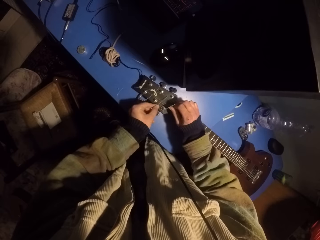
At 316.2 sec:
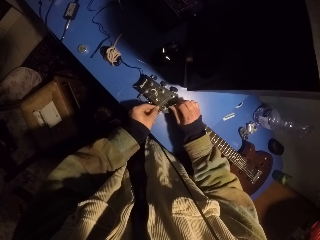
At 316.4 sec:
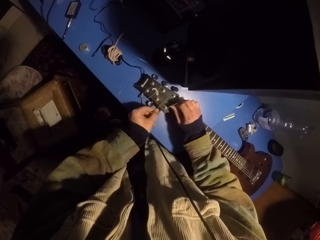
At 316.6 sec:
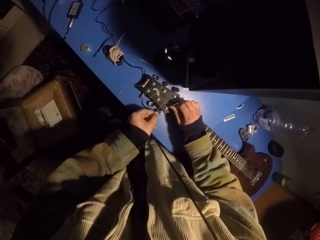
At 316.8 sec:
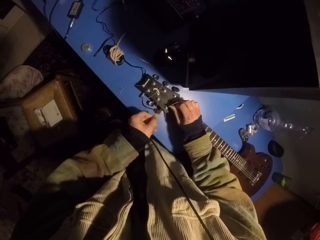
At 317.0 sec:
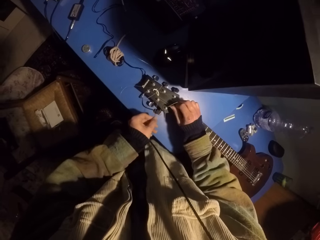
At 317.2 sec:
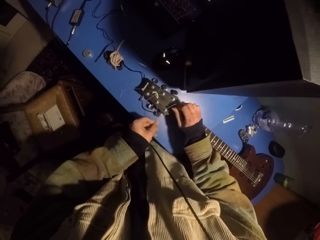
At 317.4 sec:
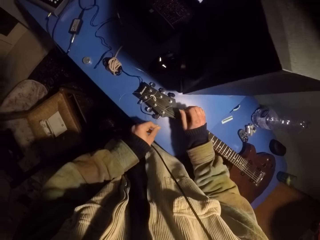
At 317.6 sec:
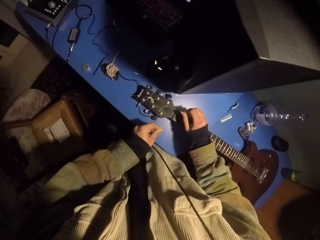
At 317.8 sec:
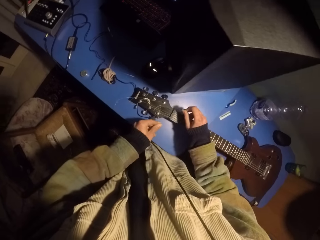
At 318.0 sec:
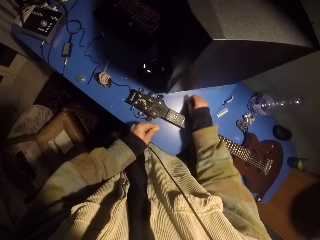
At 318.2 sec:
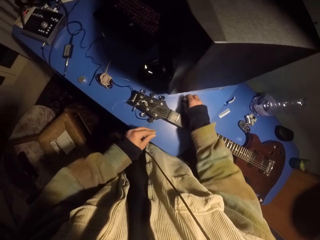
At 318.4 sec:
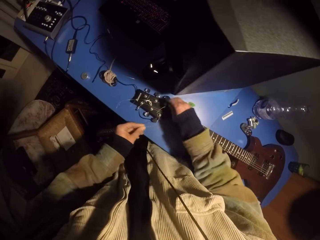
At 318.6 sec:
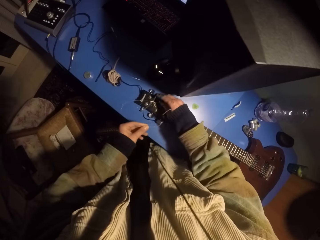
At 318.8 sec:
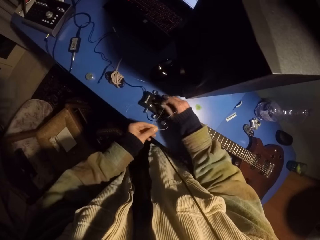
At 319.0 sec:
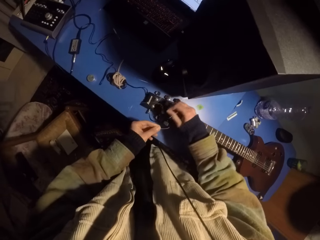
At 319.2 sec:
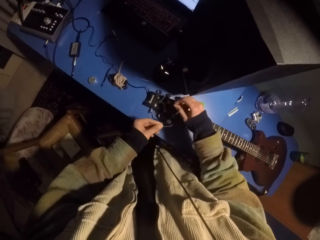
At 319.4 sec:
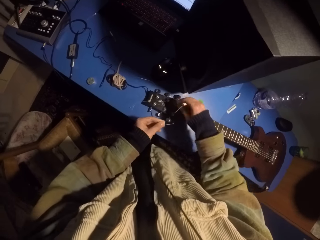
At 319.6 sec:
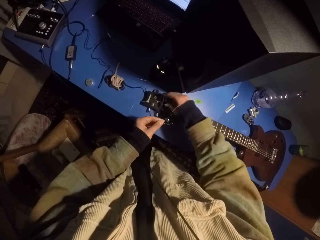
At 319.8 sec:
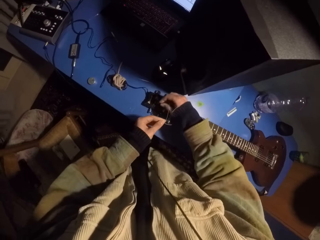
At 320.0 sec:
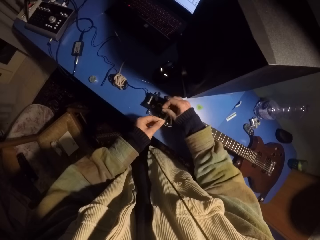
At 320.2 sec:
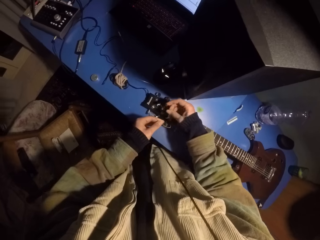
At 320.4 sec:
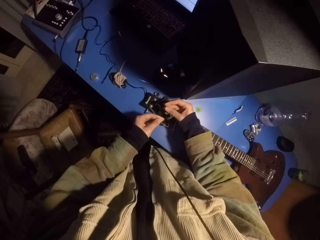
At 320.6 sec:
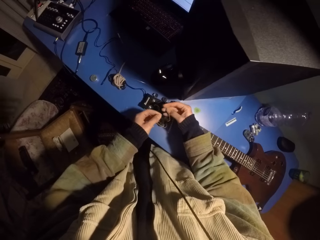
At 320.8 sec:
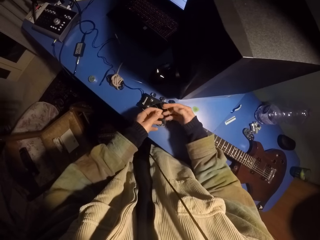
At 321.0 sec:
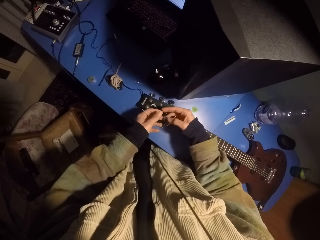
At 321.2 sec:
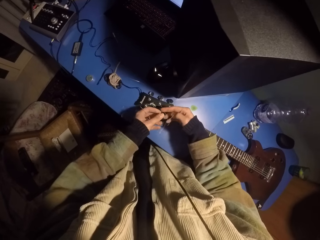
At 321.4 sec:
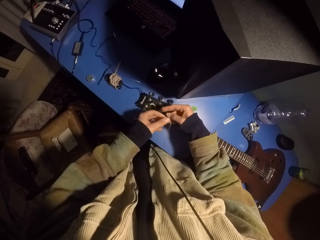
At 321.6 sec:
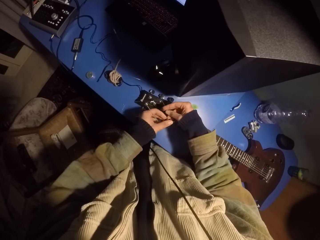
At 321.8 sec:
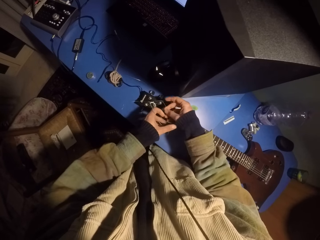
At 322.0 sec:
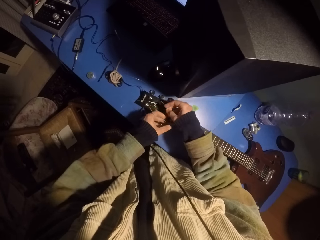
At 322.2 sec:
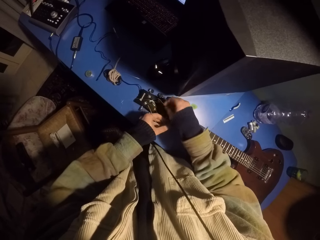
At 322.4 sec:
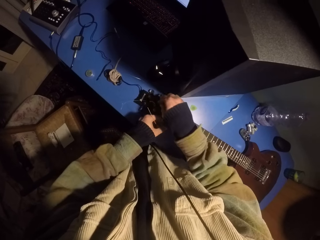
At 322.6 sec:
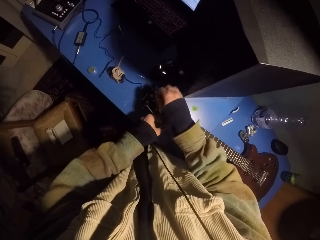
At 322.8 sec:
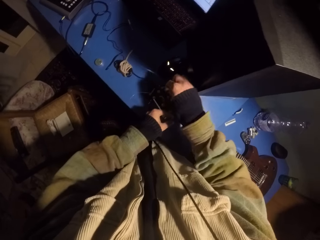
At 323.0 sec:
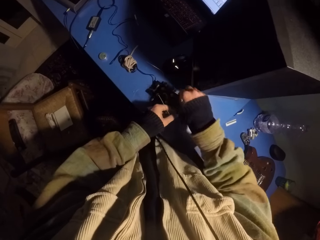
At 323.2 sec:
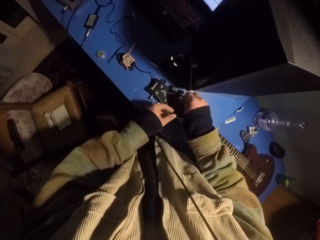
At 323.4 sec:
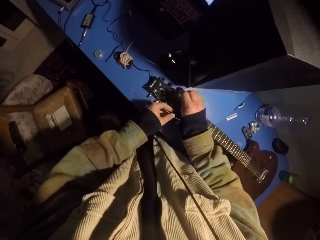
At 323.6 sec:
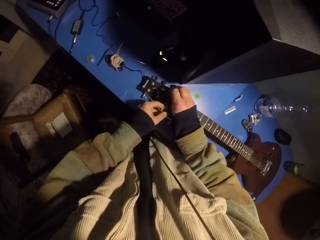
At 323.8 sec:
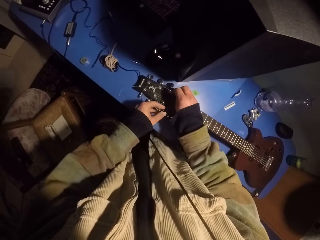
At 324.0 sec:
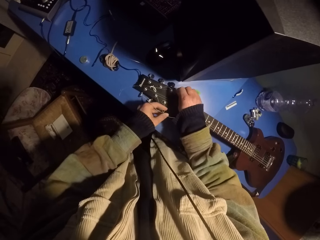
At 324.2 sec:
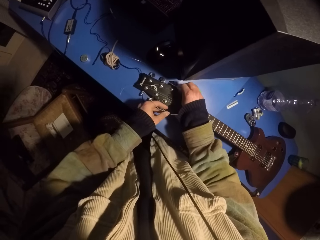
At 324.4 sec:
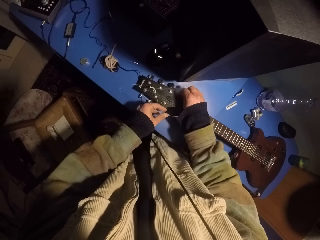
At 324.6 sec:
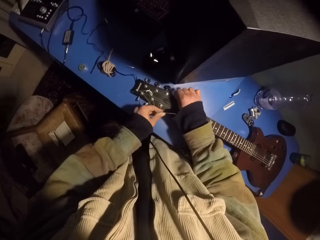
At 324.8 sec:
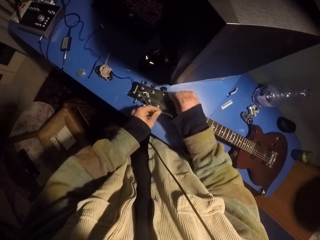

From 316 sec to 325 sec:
The camera wearer places the guitar pick on the table. They move the guitar strings.

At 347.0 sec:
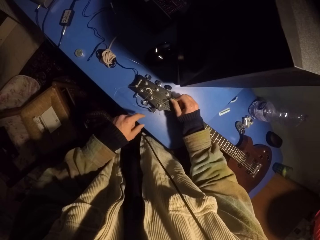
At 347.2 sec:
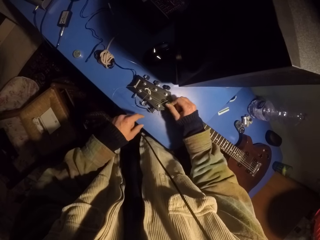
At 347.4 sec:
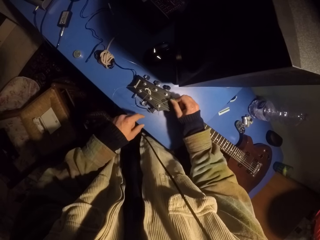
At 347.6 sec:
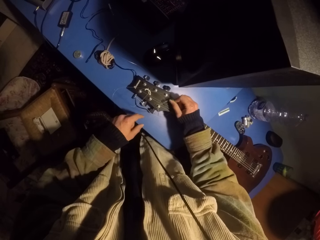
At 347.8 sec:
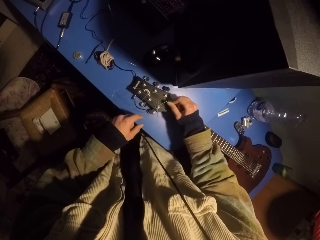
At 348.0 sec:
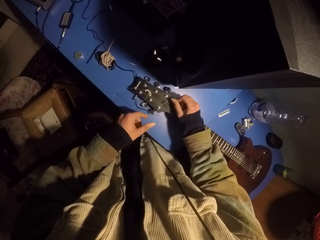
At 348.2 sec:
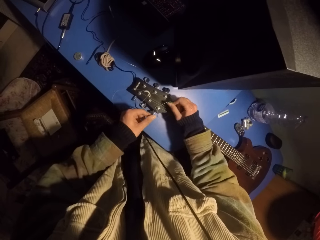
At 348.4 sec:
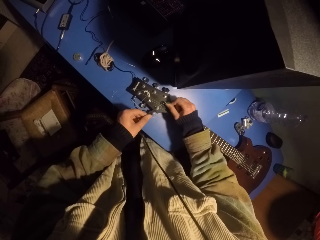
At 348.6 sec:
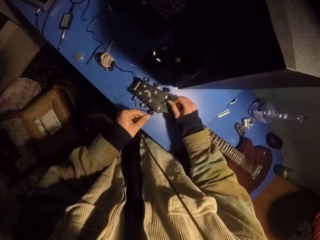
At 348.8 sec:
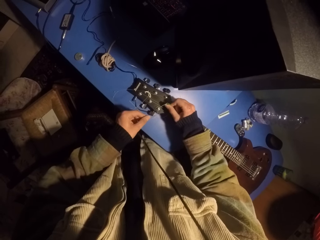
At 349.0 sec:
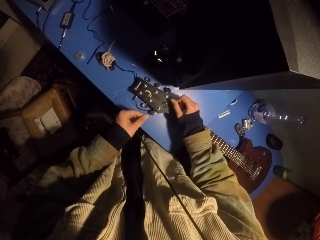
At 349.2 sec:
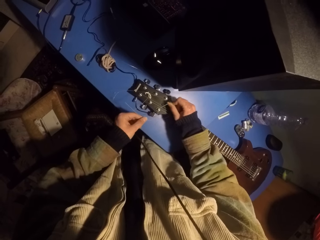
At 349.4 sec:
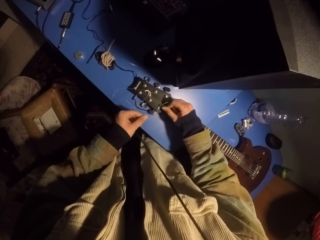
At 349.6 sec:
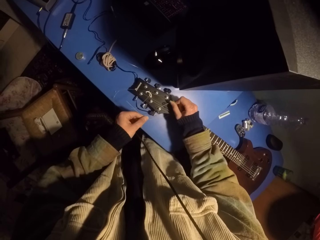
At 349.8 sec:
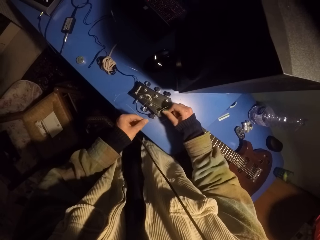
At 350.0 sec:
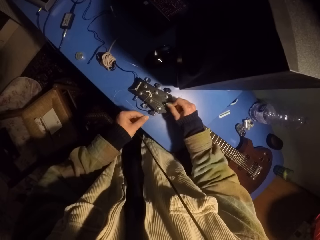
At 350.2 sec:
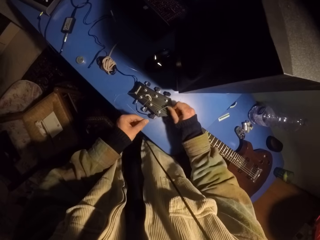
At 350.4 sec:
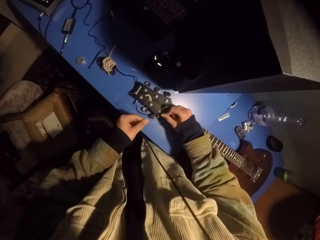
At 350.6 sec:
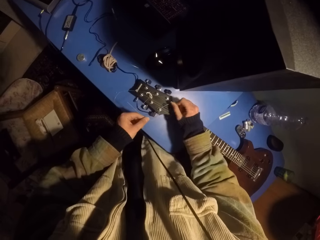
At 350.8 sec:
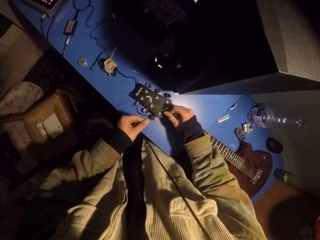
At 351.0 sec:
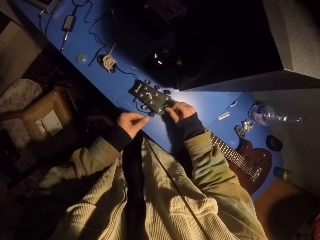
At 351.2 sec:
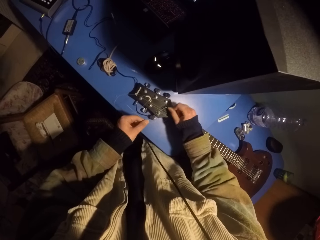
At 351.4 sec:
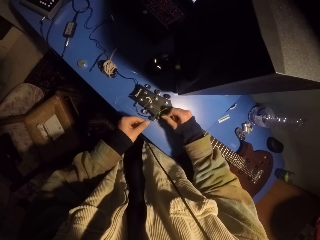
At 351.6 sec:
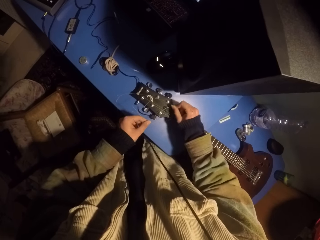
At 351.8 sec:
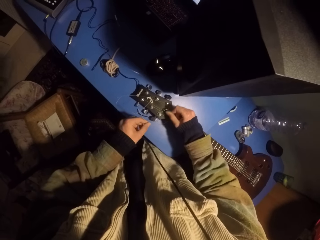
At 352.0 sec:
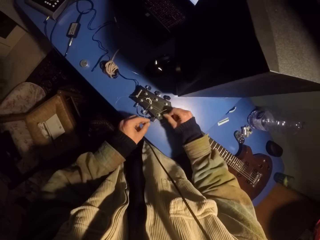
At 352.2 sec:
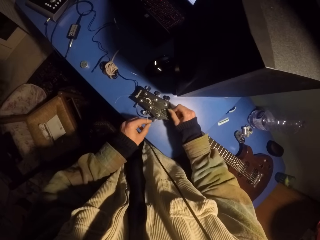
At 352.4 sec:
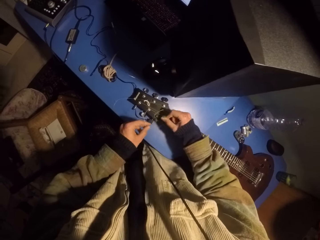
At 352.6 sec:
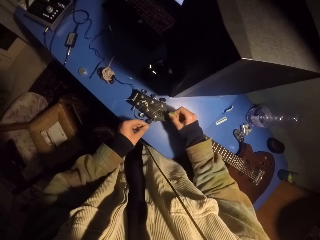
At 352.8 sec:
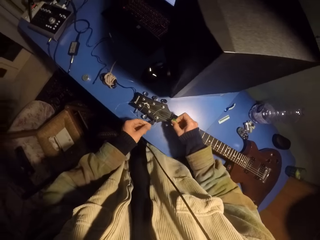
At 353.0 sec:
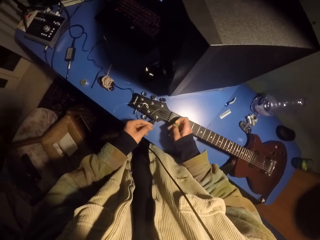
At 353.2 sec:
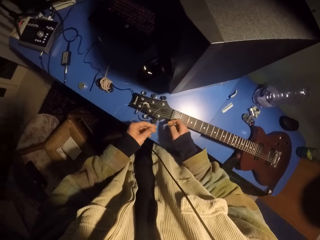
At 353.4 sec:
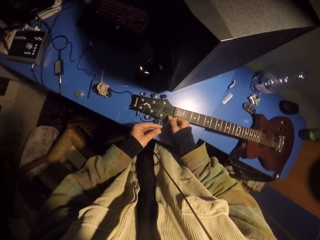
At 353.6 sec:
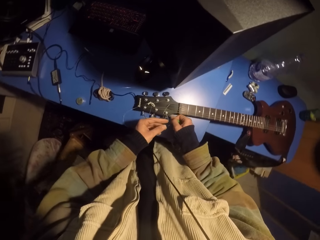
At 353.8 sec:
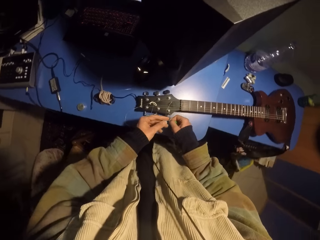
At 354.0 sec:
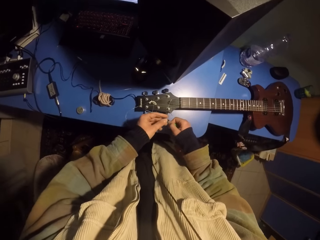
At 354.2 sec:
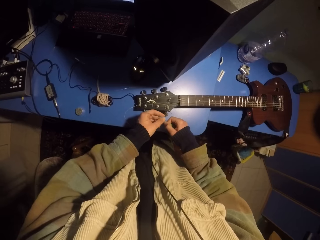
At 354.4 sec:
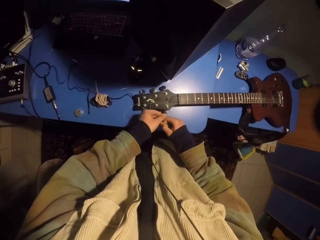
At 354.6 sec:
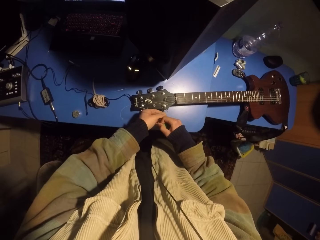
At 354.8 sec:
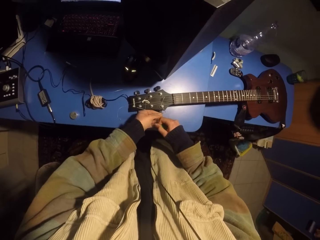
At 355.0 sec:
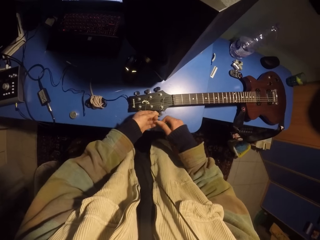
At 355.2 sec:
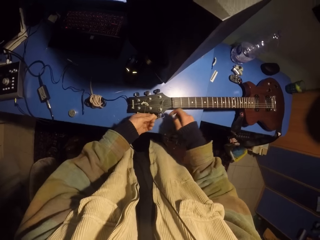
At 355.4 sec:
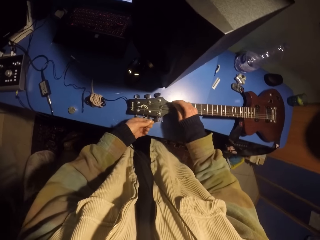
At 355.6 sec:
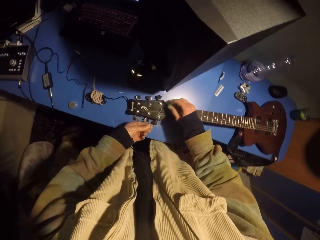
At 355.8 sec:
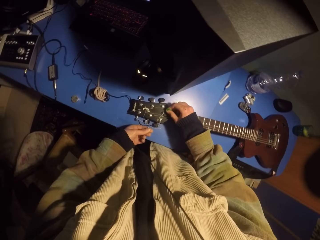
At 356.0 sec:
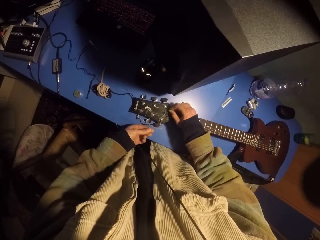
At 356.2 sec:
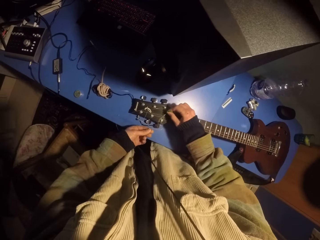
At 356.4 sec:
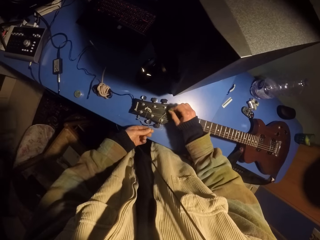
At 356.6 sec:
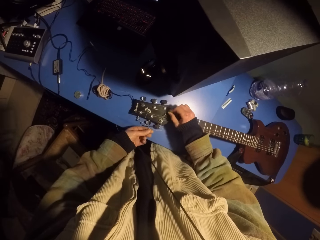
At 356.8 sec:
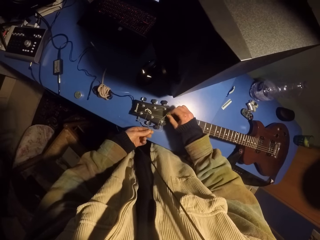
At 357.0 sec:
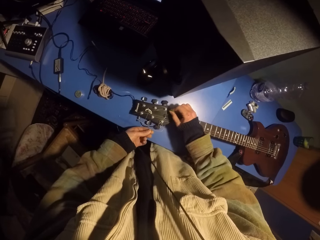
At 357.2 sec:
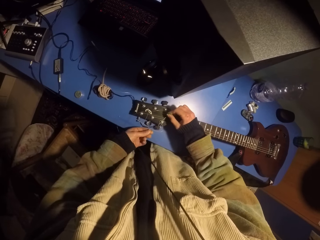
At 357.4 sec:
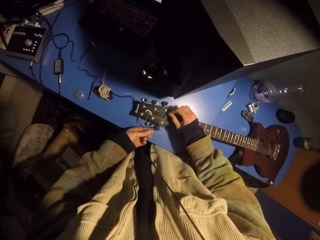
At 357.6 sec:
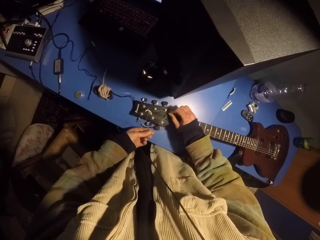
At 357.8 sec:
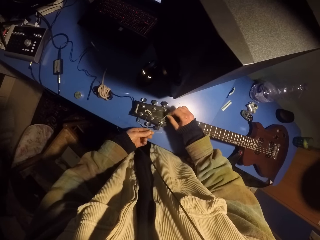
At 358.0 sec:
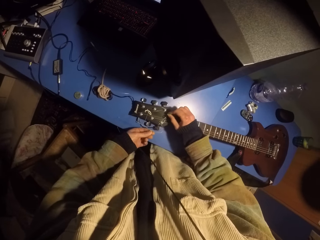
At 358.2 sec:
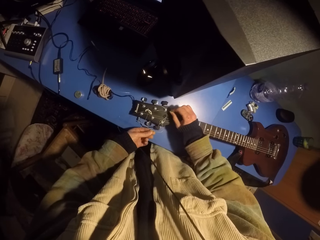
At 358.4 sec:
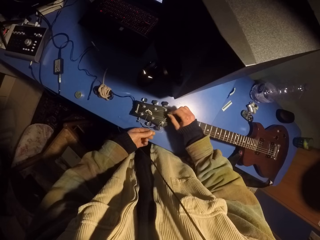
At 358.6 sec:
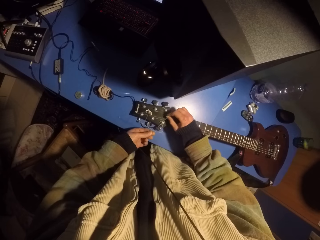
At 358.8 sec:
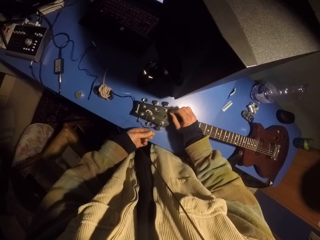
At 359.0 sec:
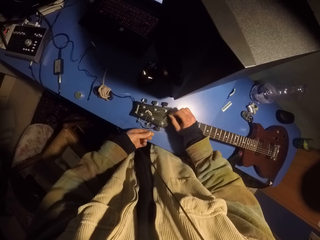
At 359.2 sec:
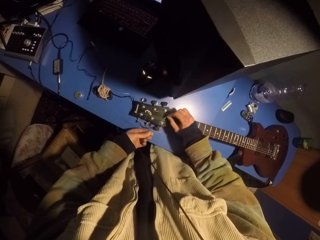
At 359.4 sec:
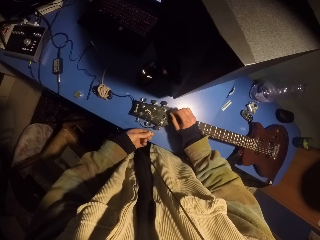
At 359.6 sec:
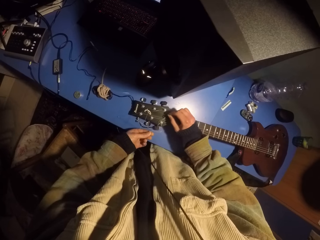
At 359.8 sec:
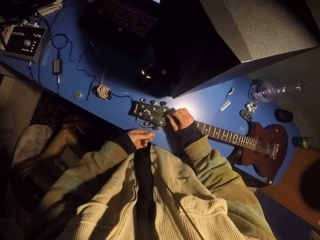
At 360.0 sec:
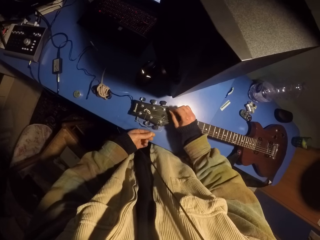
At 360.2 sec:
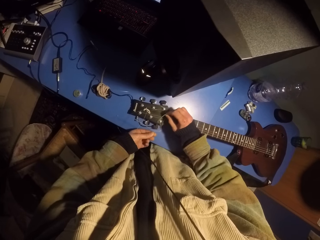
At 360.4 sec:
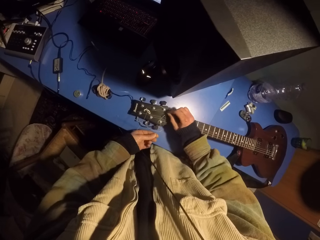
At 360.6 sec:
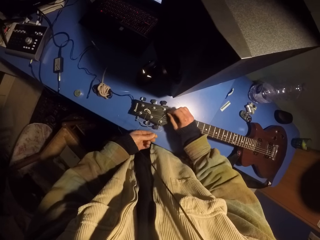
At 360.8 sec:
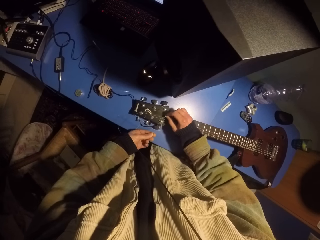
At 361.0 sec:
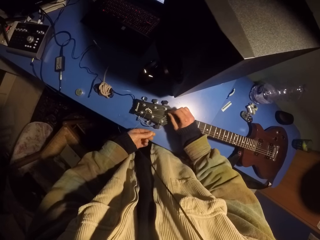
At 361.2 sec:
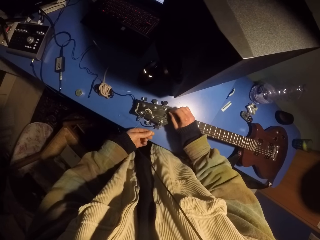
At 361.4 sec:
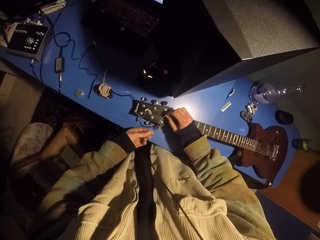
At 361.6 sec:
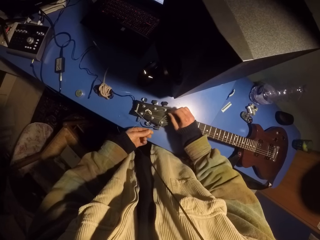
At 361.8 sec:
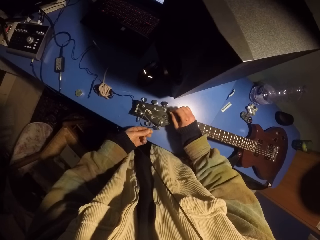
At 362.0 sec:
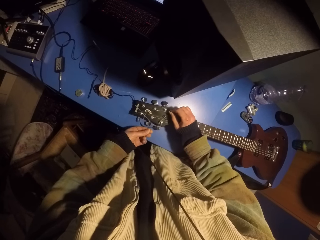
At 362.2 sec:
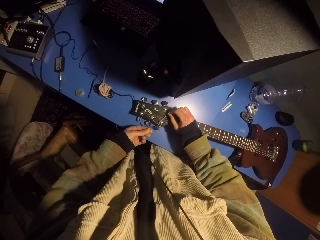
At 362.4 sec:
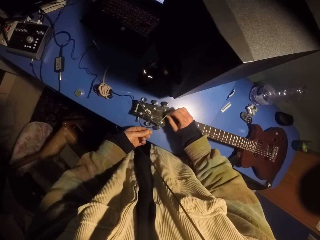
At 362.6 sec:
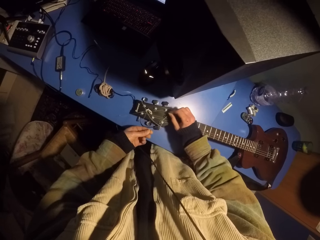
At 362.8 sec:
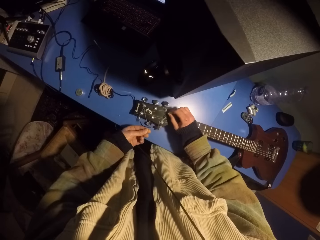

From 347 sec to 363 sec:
The camera wearer adjusts the guitar string. They move the guitar strings. They play the guitar with a pick.
